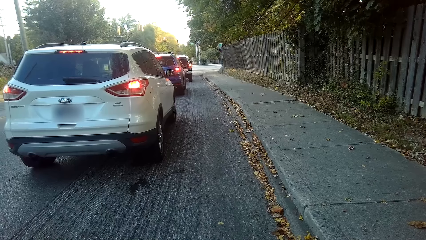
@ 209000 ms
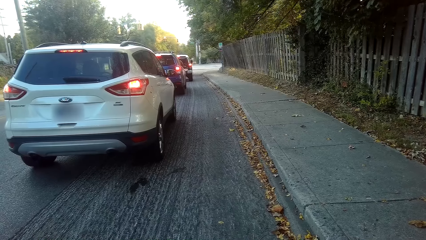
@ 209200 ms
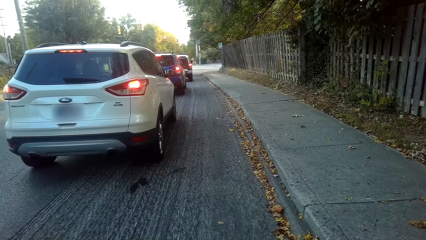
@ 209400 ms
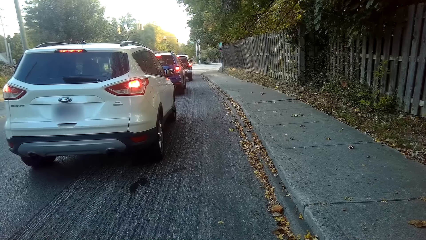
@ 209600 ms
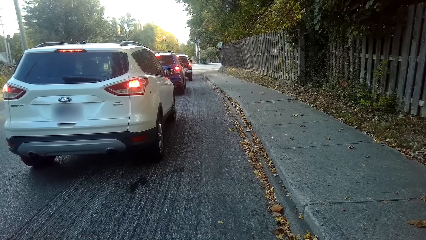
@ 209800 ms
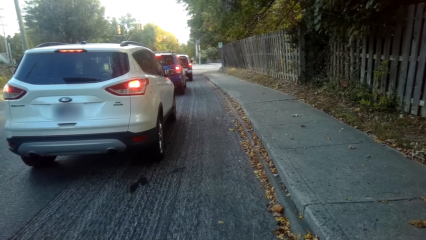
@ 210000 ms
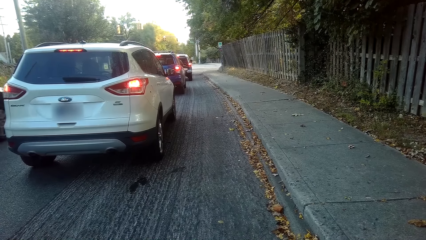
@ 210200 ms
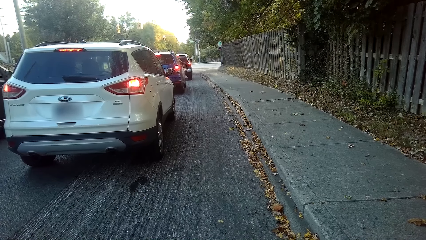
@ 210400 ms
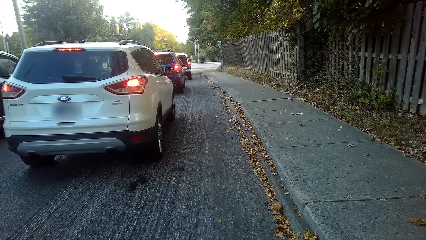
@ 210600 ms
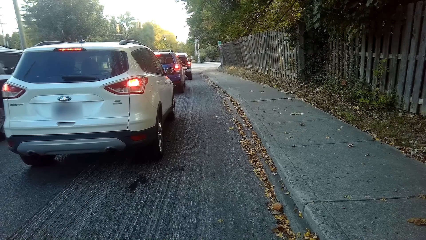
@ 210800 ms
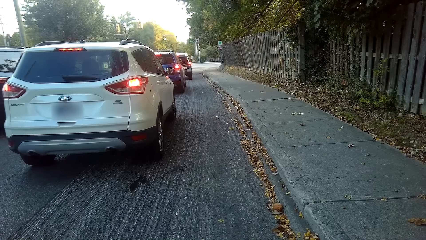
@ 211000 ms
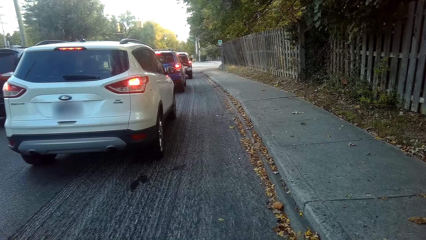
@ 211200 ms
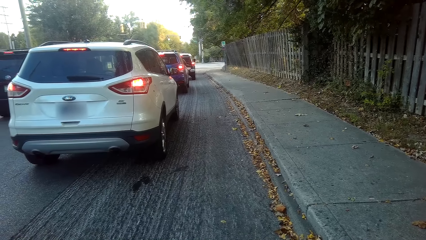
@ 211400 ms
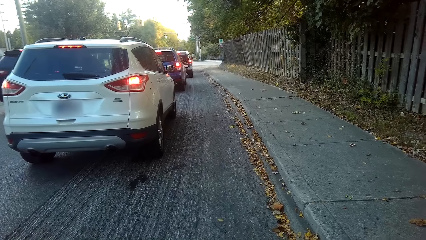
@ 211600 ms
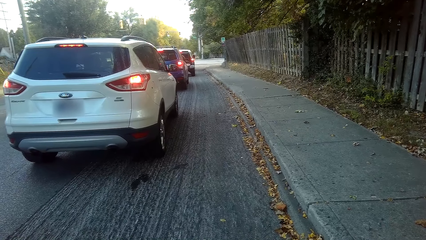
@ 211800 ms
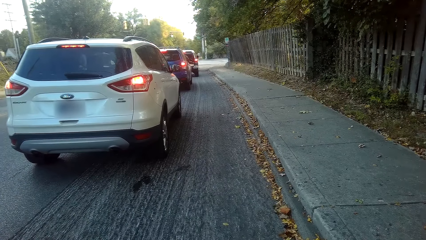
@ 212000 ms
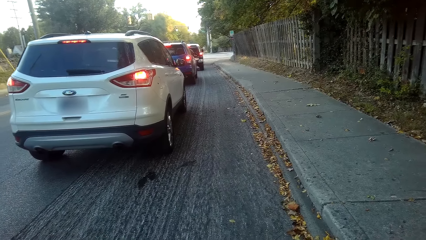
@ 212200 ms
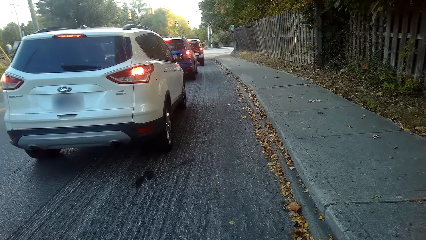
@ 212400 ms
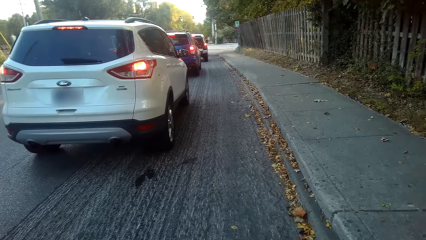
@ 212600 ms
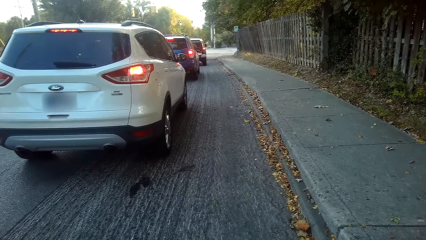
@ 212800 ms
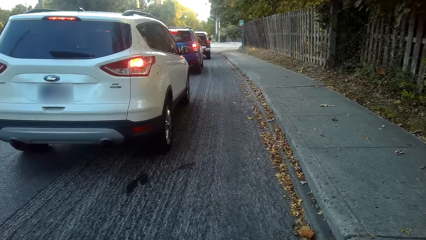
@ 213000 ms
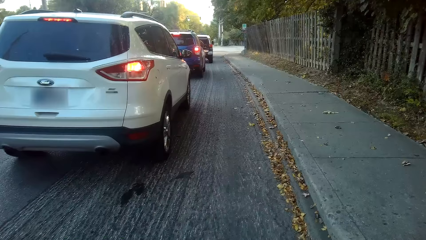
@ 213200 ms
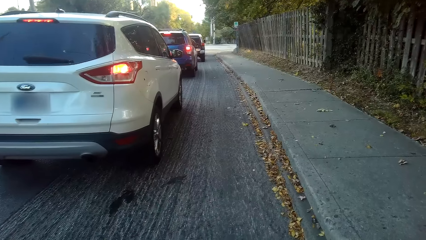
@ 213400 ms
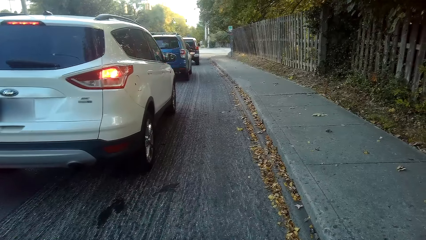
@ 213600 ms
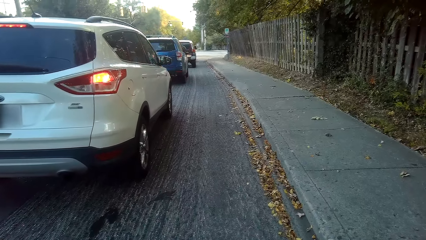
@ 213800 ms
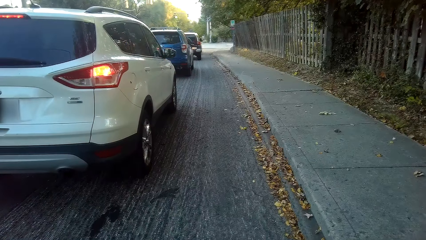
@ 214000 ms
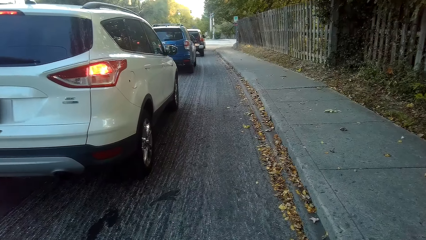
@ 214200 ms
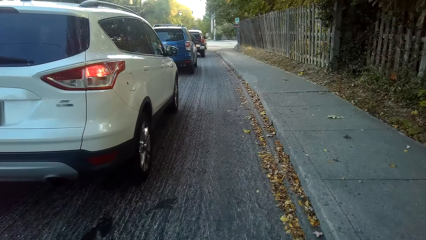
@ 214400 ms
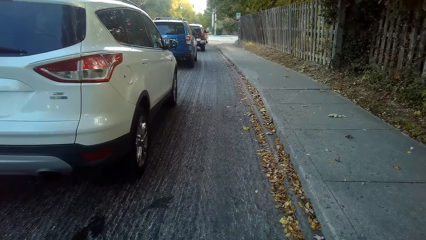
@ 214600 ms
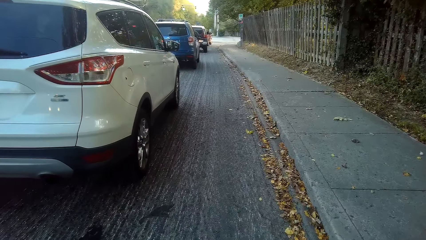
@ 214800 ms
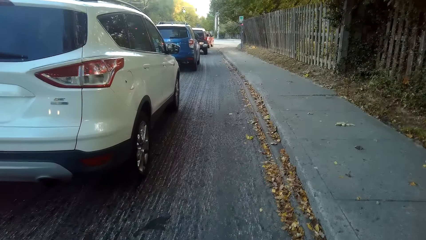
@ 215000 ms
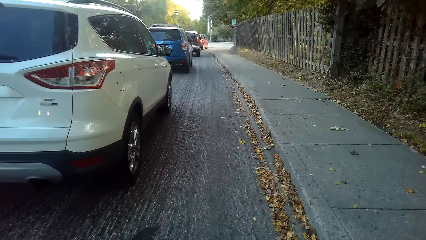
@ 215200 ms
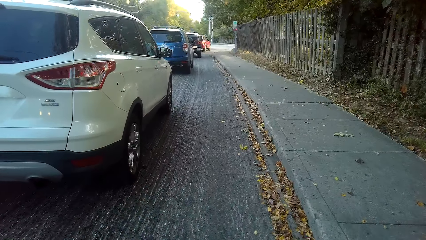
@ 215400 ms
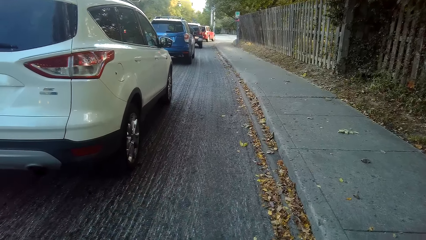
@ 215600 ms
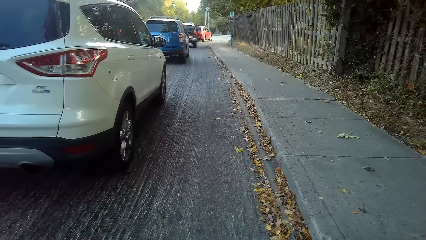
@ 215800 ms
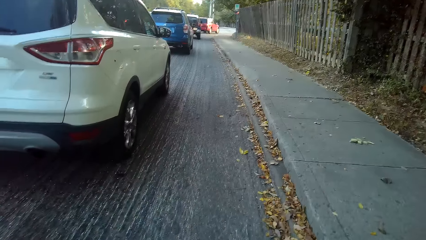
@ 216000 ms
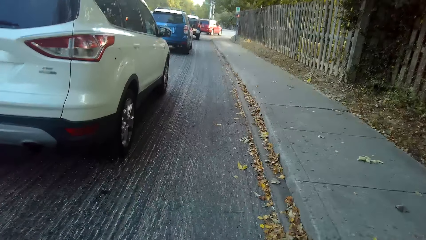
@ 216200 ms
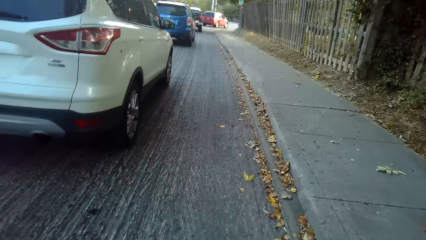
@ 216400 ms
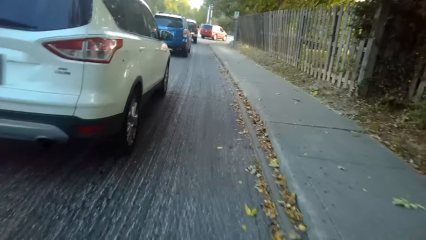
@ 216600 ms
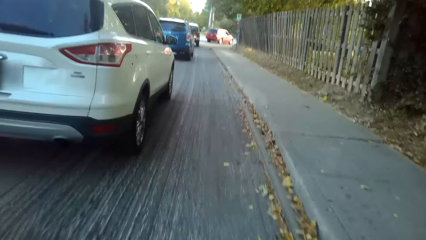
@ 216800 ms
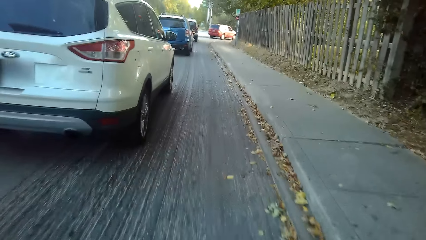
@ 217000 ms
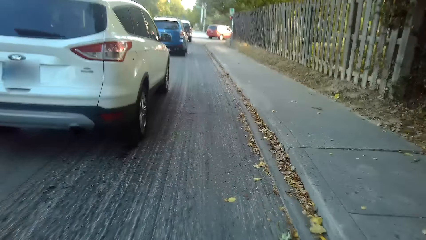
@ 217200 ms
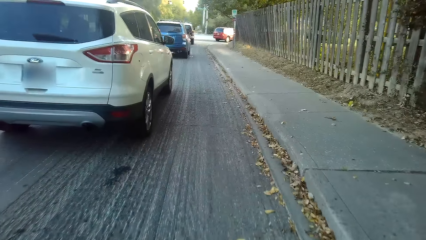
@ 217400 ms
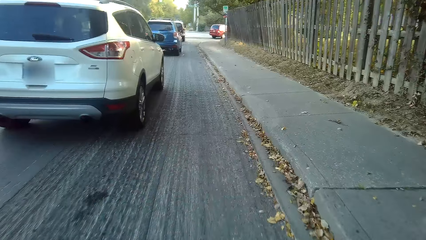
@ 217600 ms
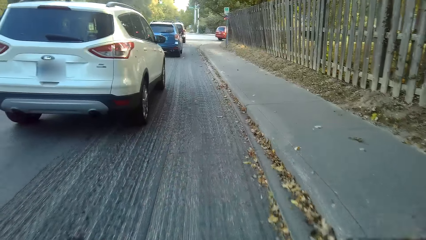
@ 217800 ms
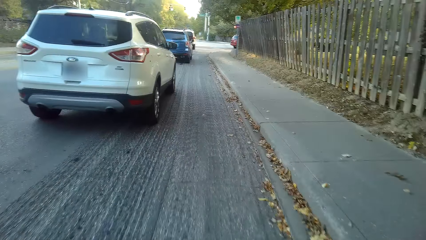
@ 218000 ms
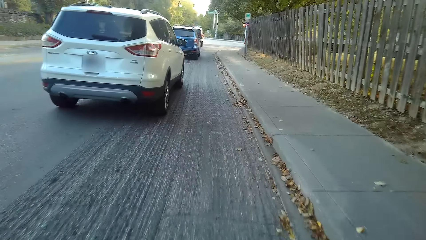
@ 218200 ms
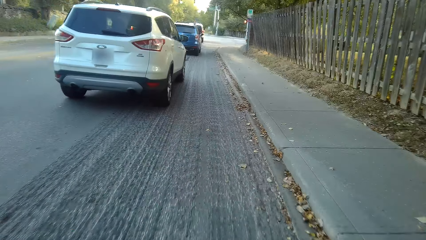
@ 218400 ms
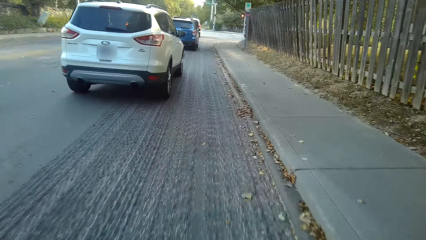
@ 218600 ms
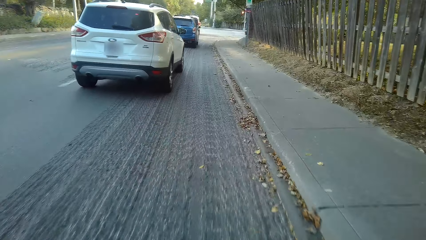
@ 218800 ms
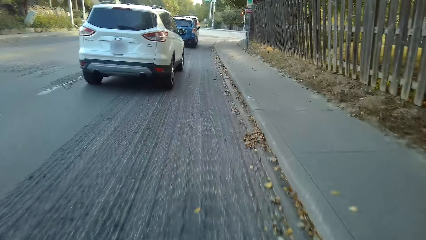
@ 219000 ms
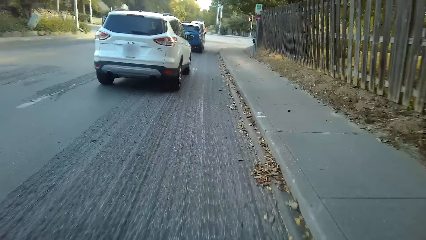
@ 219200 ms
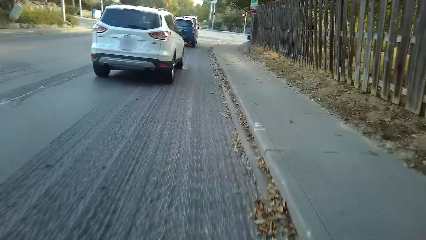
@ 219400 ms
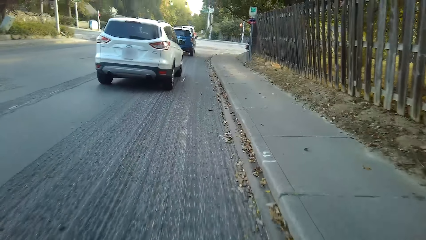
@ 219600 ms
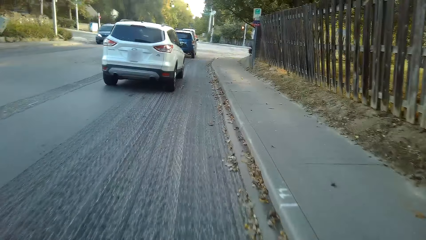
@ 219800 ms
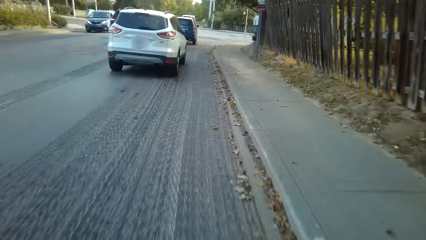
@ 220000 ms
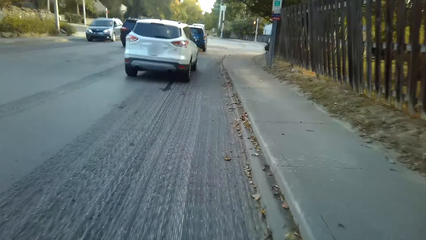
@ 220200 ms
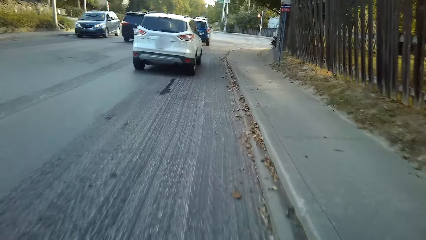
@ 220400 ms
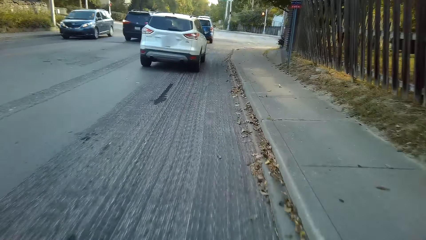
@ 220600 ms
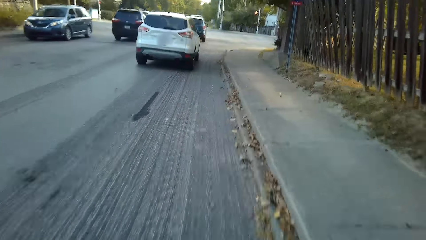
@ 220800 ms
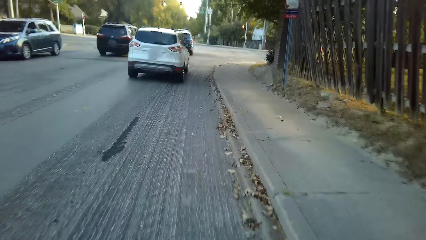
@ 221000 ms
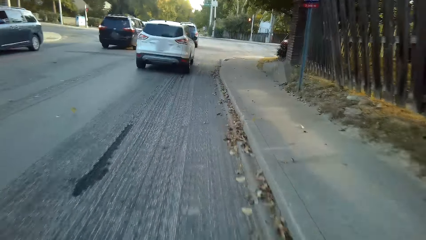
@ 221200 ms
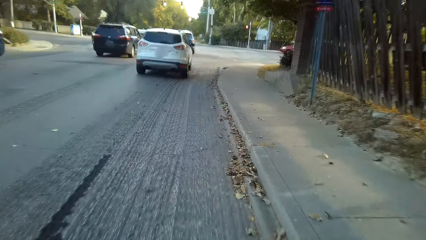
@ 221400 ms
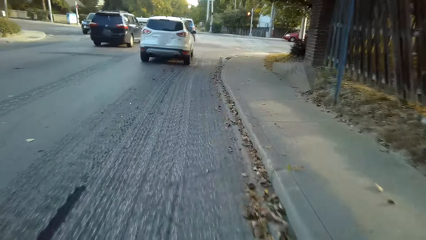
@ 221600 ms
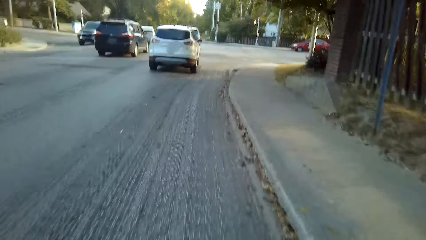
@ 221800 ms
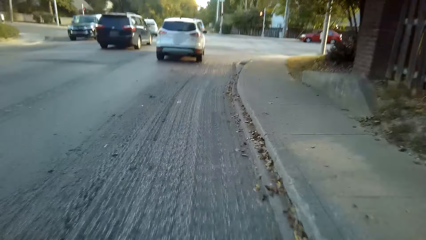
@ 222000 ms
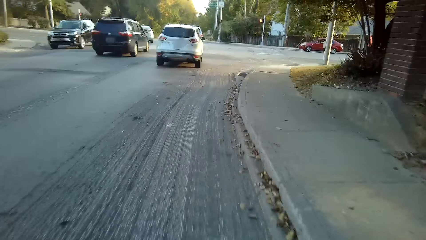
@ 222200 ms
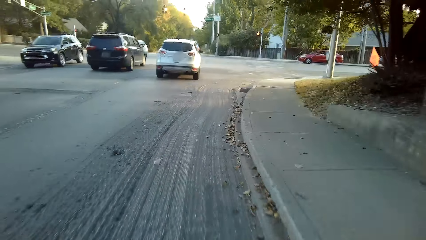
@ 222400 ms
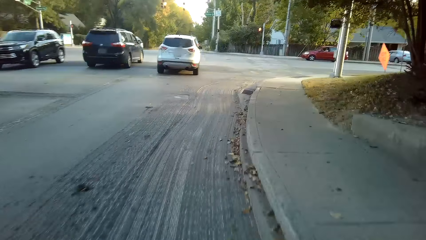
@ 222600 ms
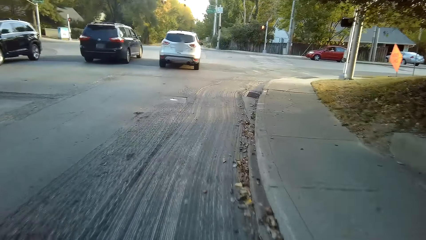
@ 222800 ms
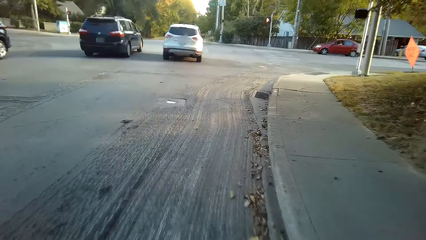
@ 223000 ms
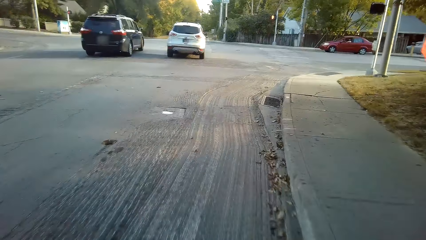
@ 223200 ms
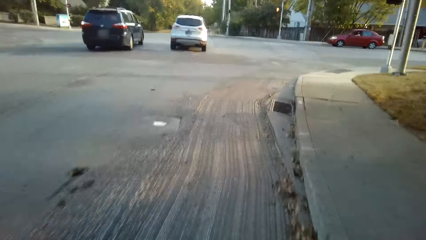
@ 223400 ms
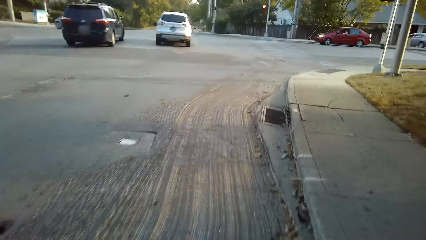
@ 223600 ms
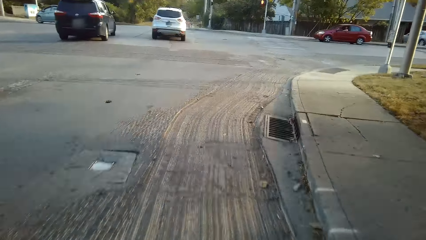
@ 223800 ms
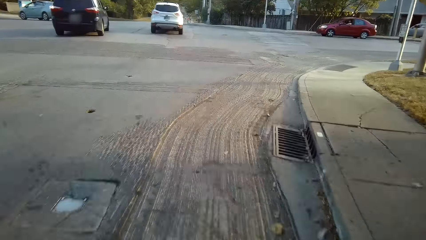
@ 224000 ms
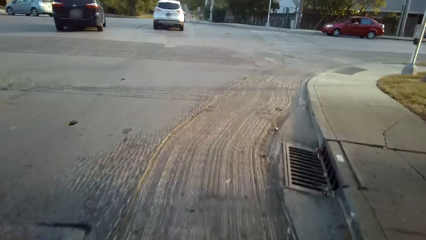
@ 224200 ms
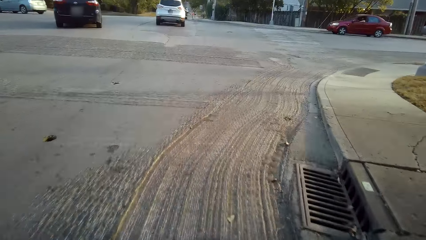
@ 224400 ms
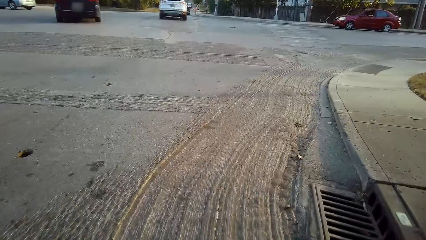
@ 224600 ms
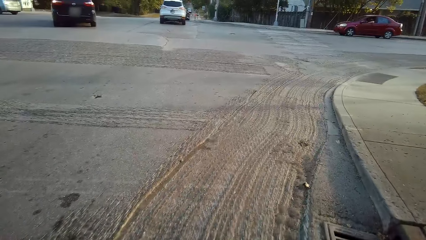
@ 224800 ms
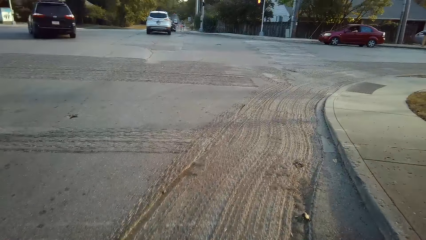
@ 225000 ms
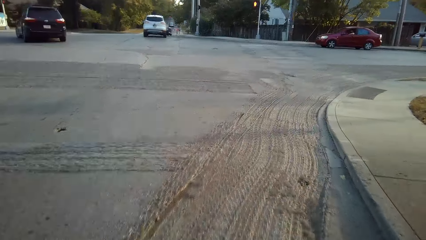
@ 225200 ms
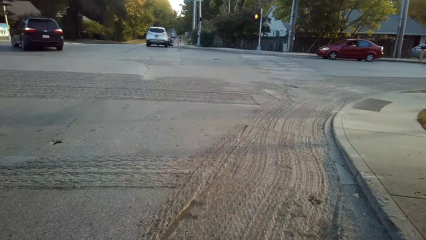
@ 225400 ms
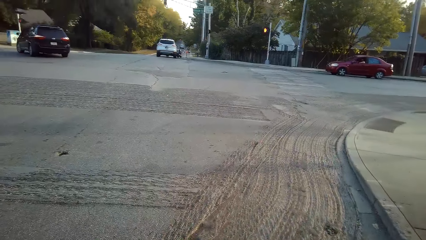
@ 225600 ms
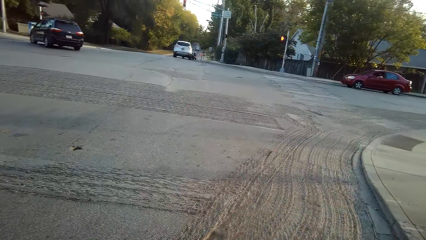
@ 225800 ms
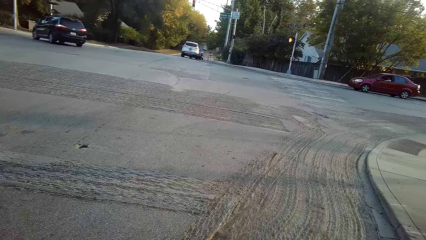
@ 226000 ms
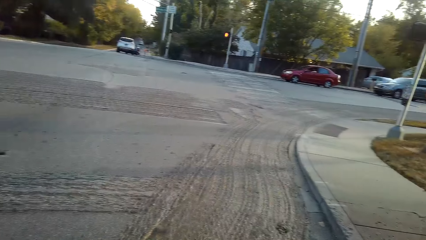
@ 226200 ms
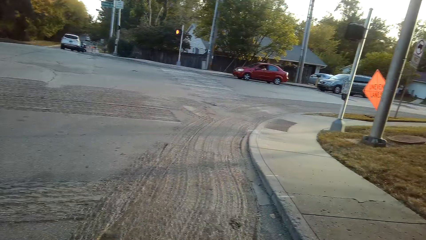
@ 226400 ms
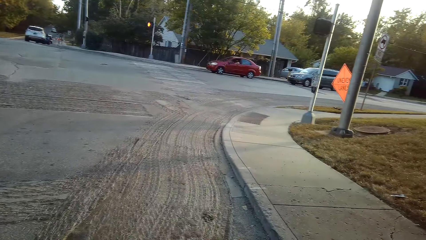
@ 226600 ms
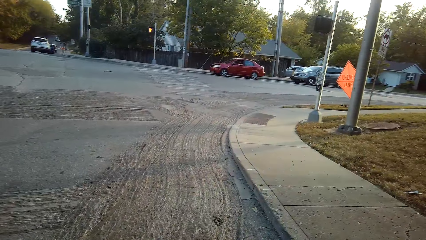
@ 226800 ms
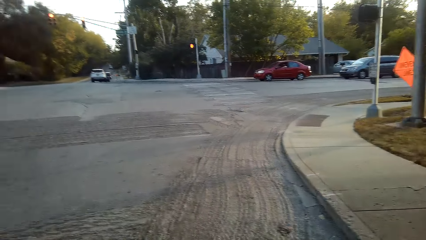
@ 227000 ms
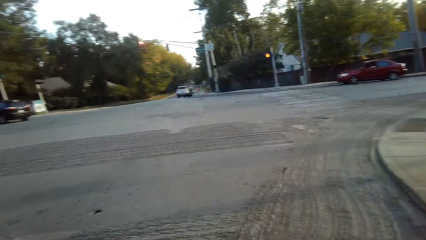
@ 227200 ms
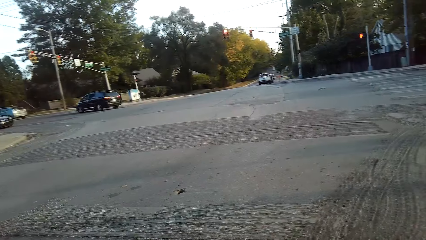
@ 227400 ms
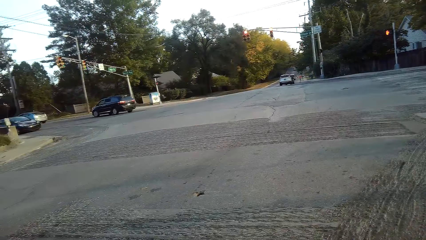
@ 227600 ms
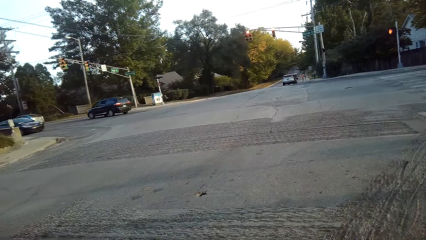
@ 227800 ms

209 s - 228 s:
The camera wearer cycles a bicycle on the road. They look around and stop on the road. They look right. They look left.
